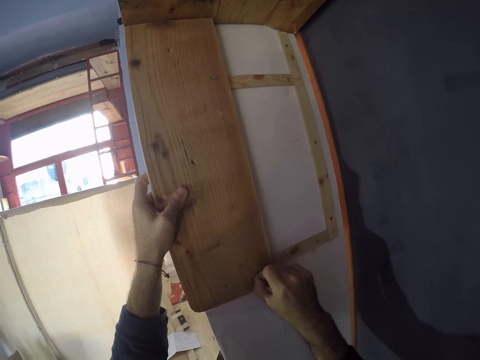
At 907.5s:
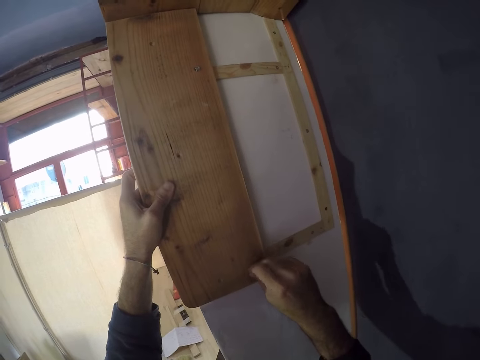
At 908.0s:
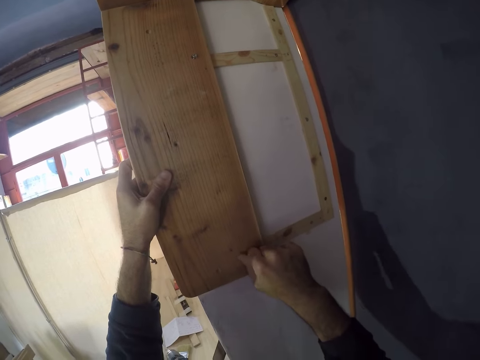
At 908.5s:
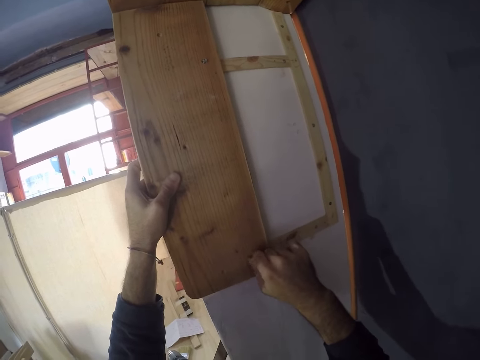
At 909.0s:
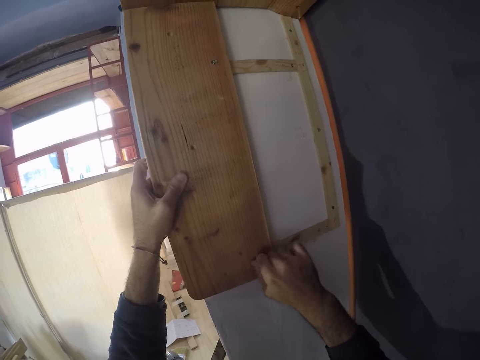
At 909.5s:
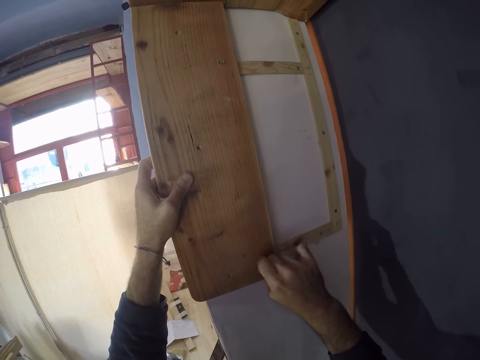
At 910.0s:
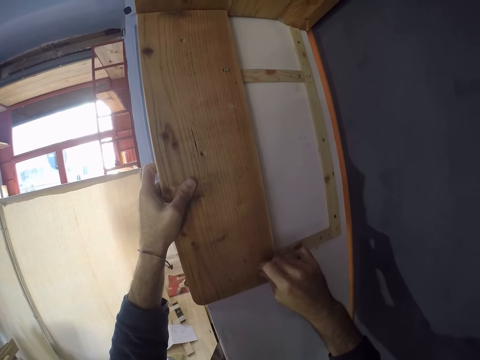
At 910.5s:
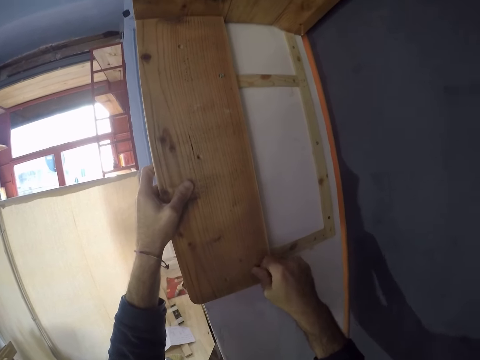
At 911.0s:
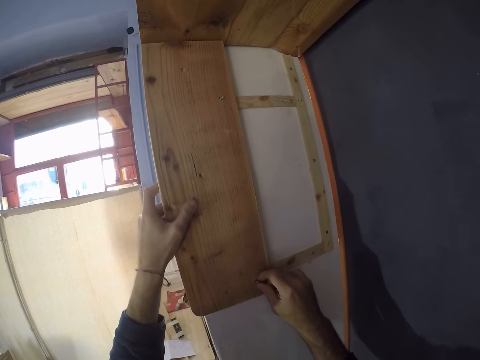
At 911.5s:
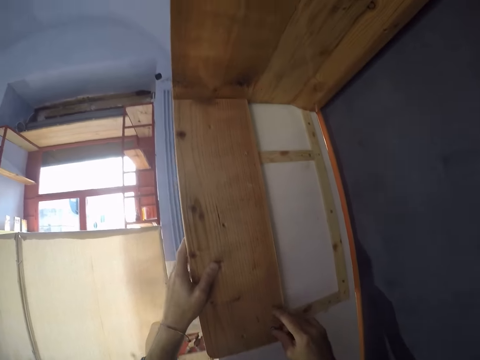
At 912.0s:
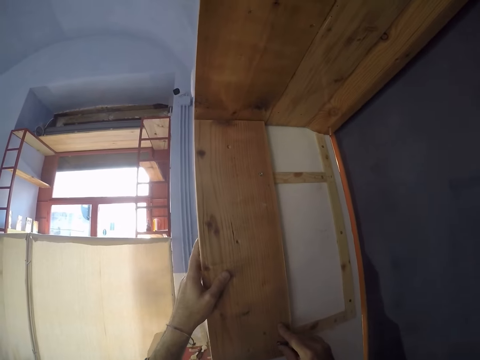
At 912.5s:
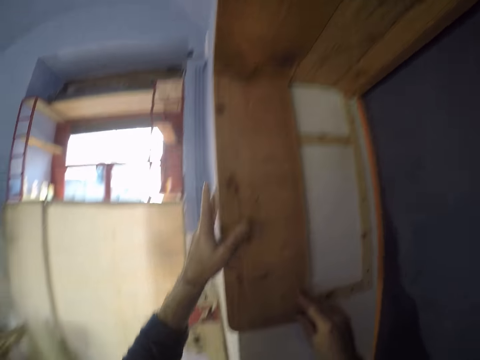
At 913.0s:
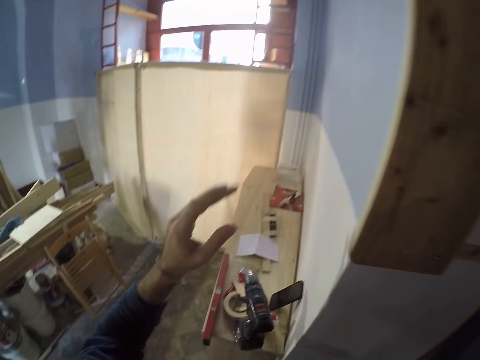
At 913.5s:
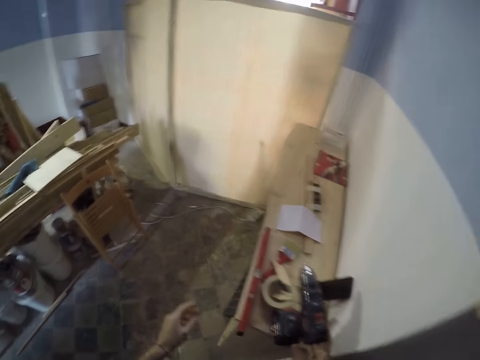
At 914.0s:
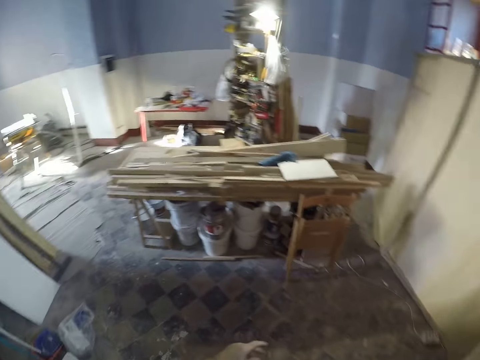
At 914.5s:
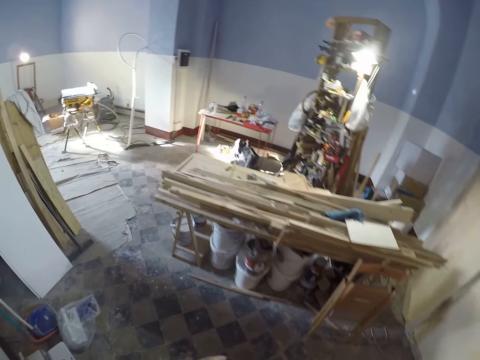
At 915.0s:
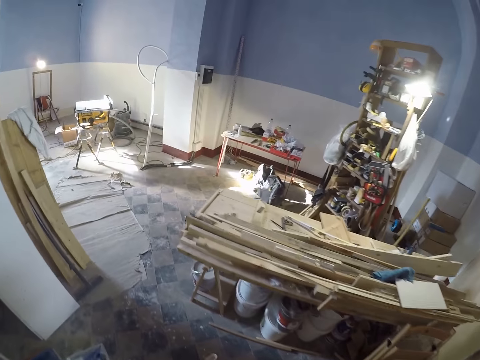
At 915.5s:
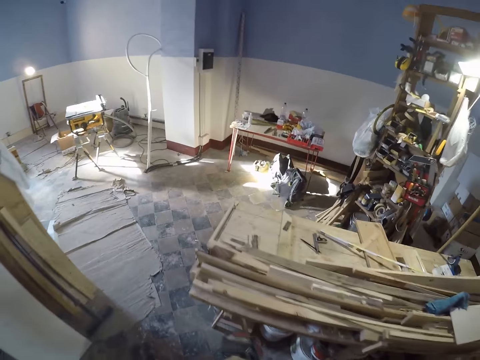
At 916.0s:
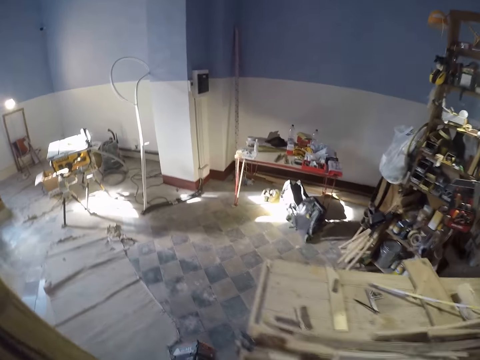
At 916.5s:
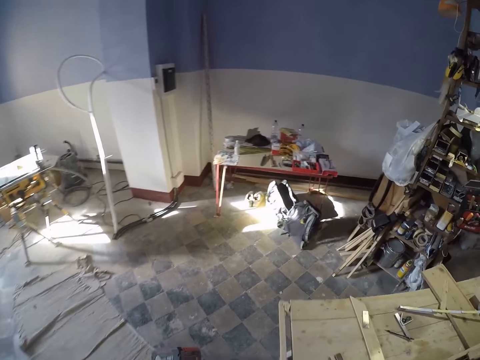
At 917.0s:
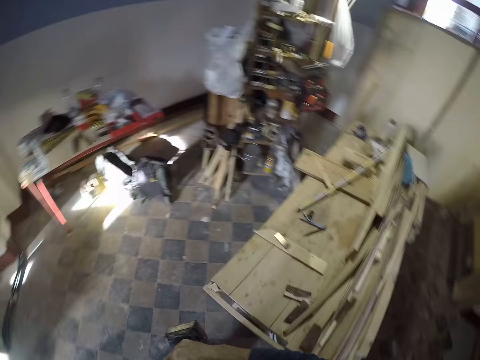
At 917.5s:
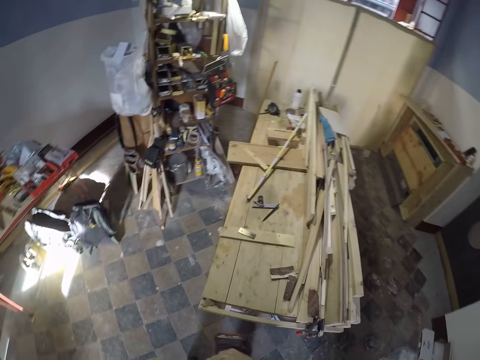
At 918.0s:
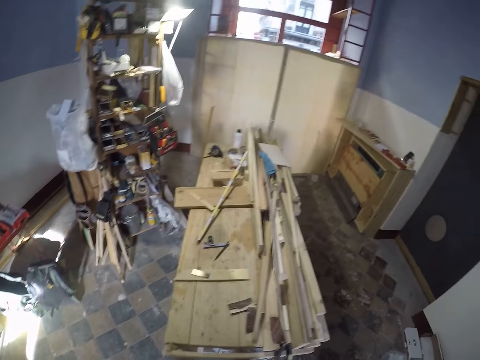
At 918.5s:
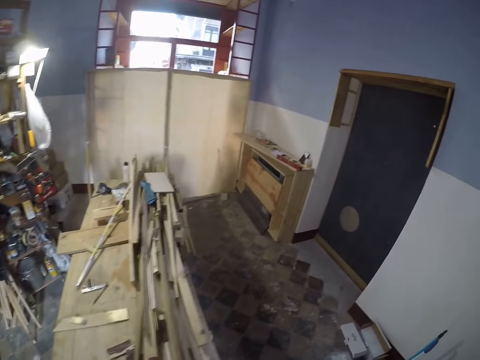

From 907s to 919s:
The camera wearer walks on the floor.

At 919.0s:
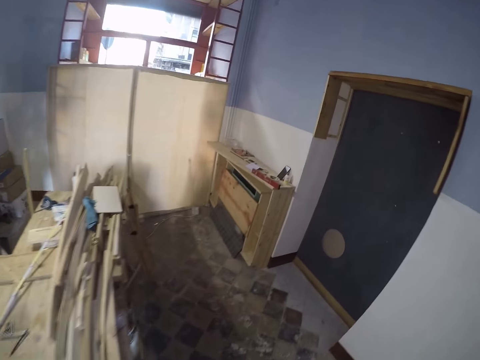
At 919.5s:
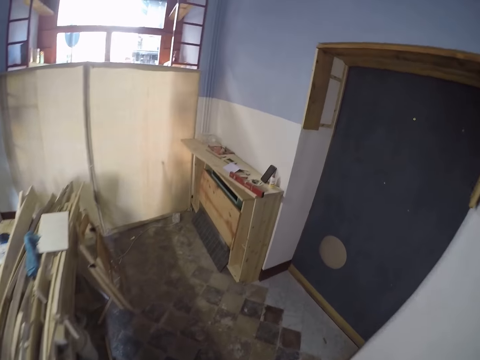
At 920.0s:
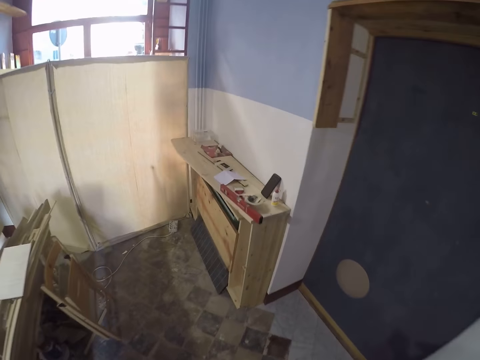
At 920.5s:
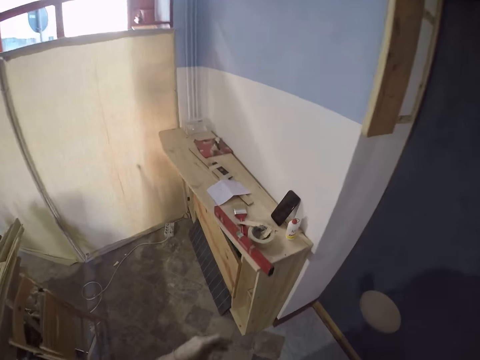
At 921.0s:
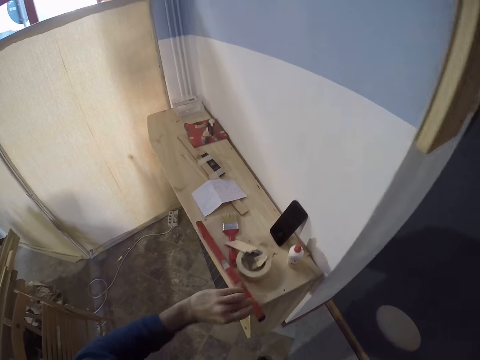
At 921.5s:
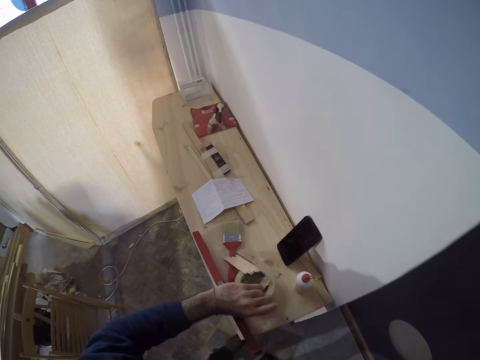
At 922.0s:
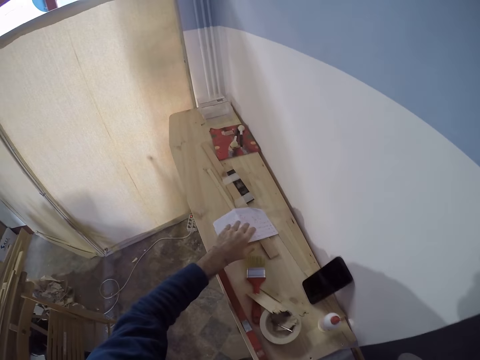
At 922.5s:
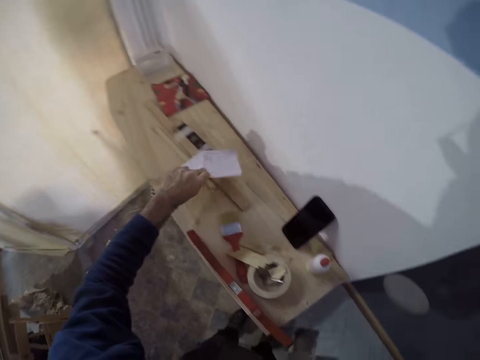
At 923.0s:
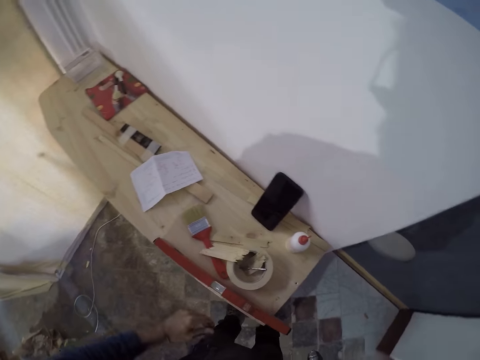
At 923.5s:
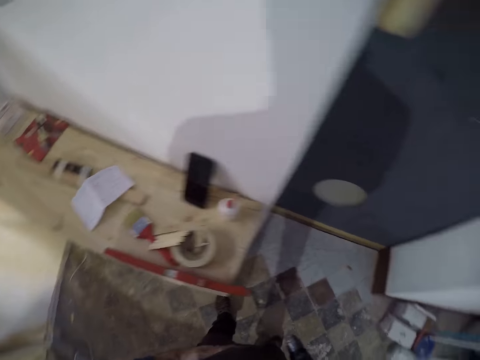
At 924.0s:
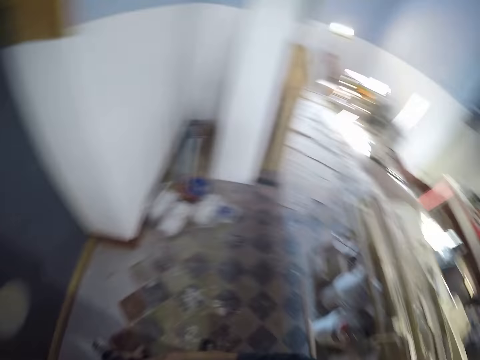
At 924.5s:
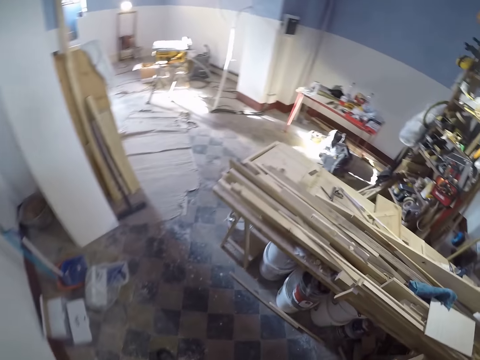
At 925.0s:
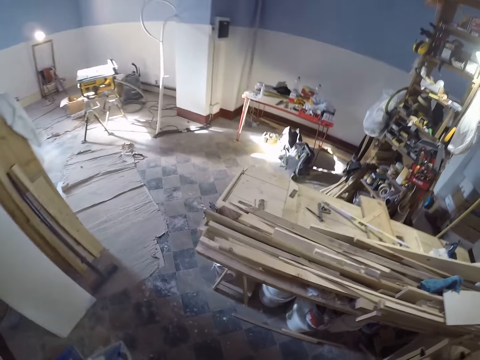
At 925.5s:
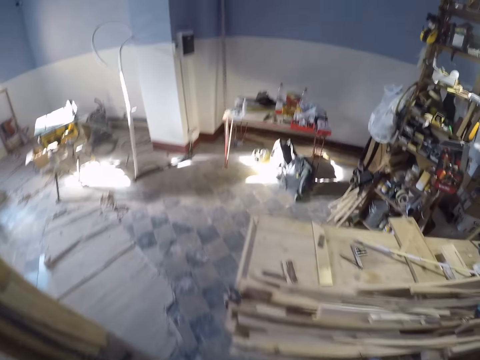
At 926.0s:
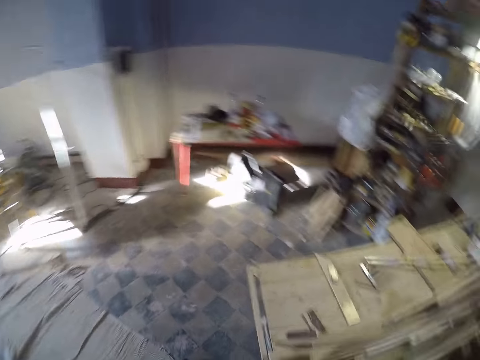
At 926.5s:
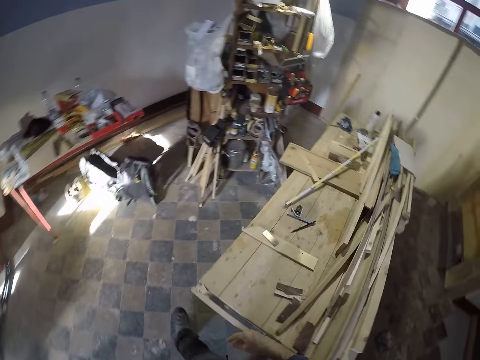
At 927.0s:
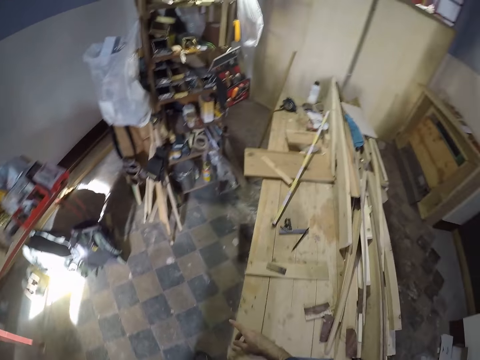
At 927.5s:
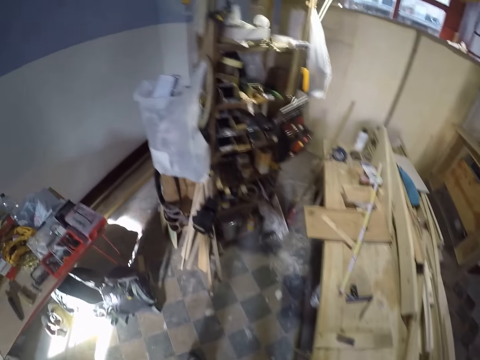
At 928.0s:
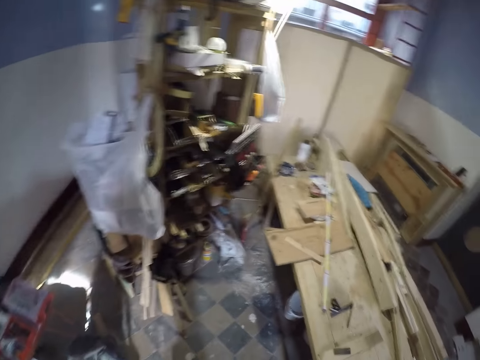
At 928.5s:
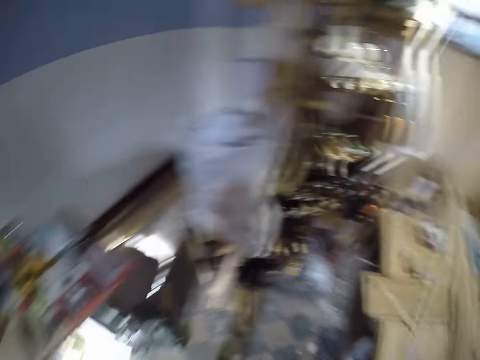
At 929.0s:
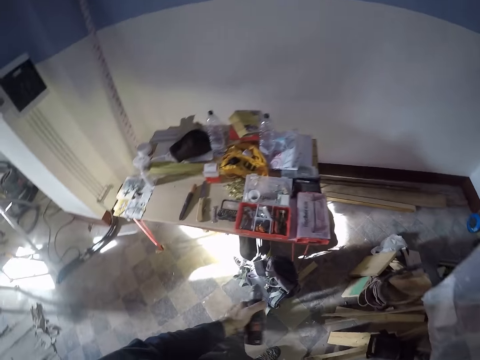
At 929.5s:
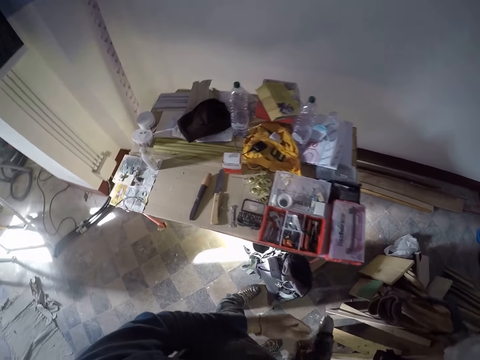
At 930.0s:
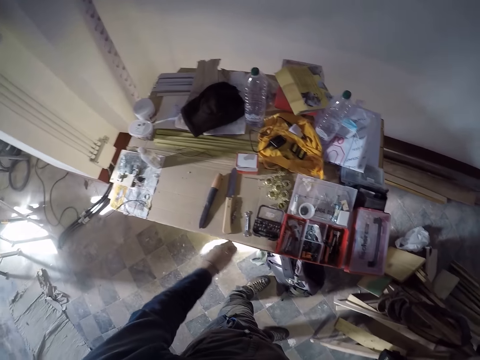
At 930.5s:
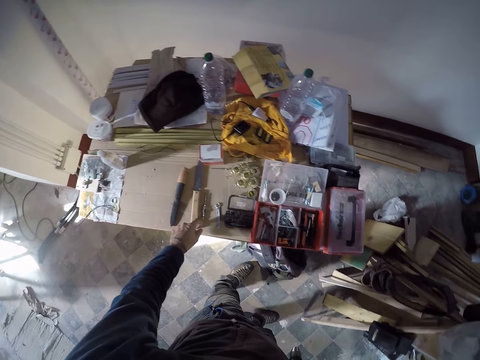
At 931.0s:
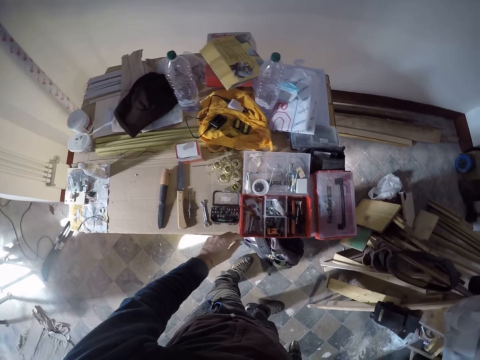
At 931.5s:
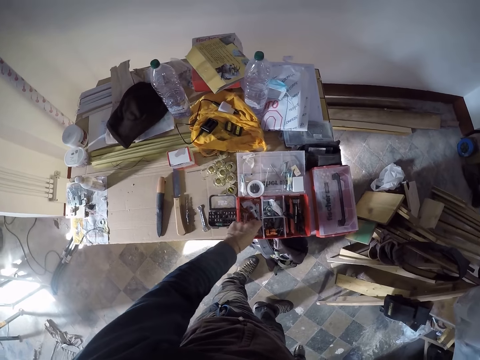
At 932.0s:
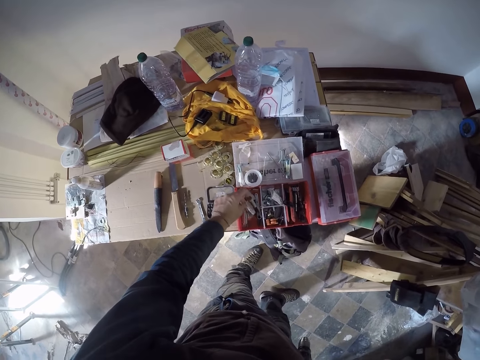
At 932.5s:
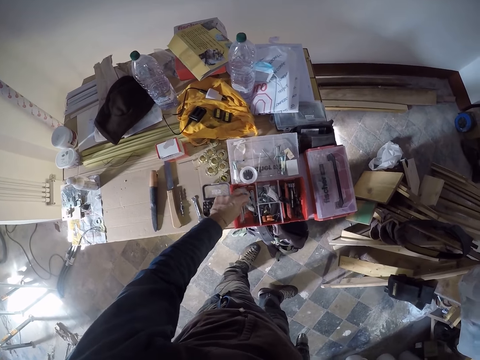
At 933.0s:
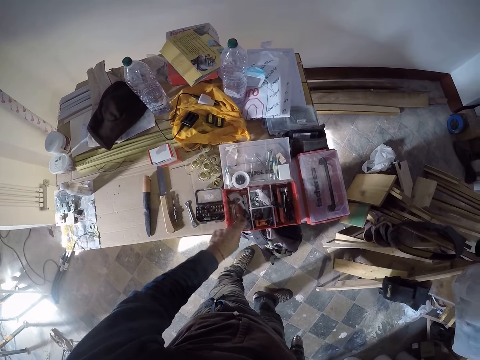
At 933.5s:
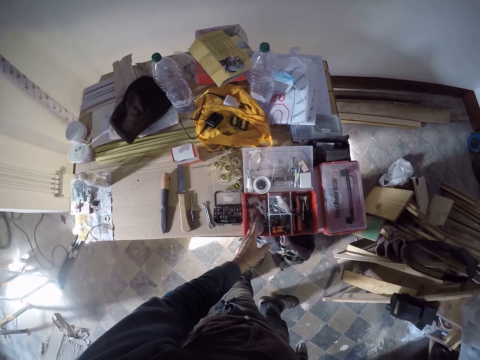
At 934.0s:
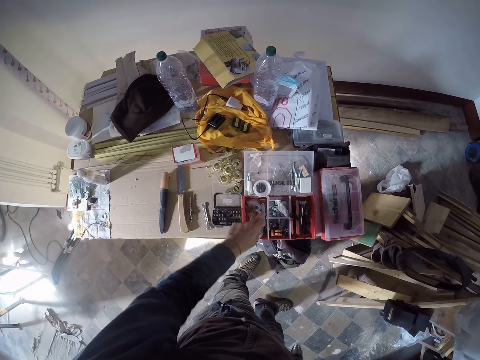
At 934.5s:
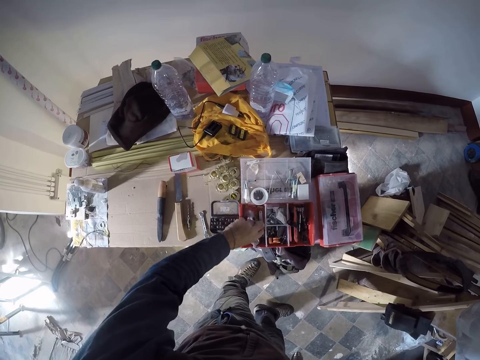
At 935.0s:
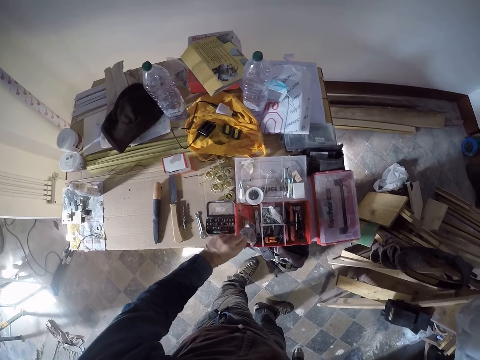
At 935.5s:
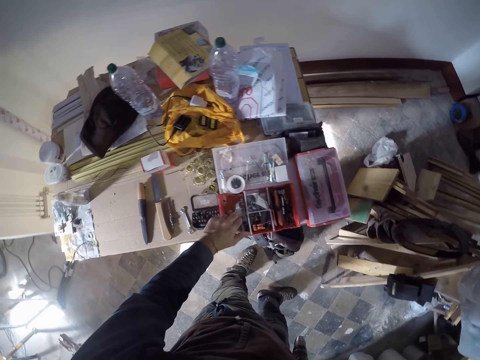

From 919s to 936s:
The camera wearer moves the cellotape. He lifts a piece of paper from a table with his left hand. He drops the piece of paper on the table. He walks on the floor. He looks around. He searches a toolbox on the table with his left hand.
